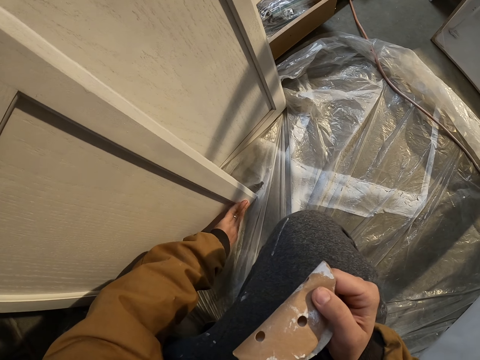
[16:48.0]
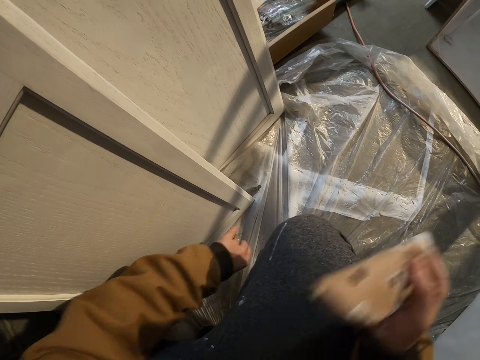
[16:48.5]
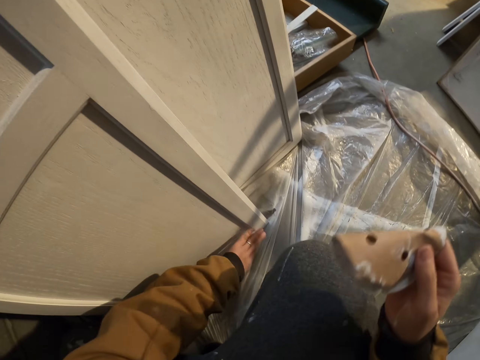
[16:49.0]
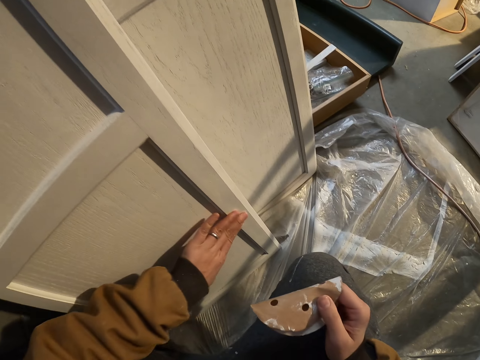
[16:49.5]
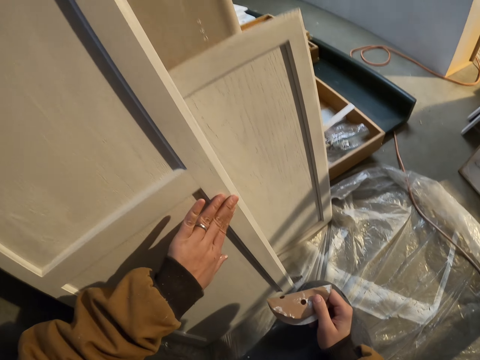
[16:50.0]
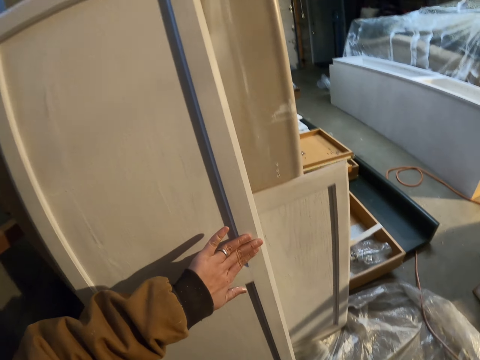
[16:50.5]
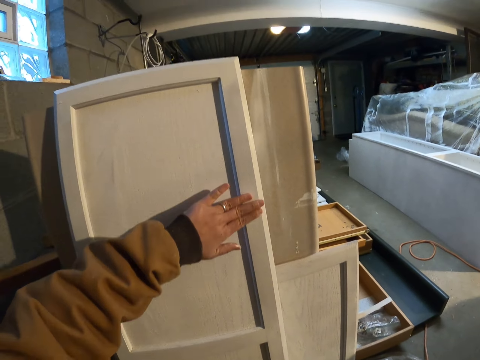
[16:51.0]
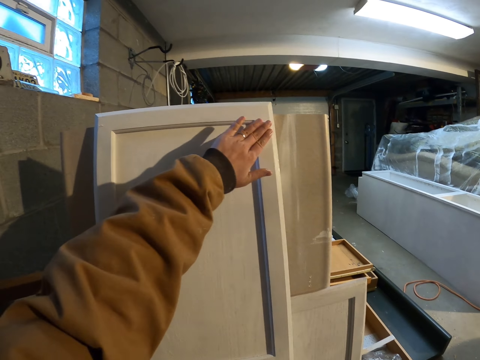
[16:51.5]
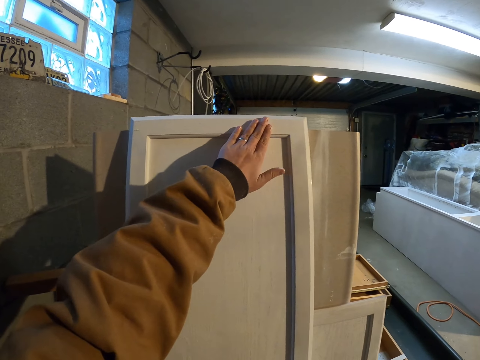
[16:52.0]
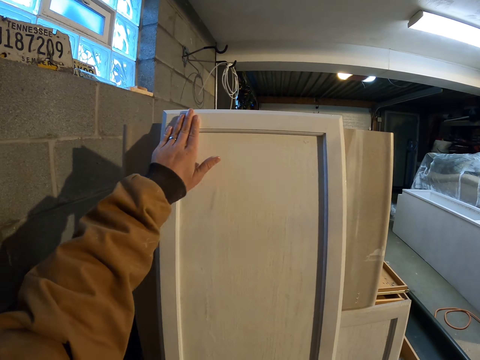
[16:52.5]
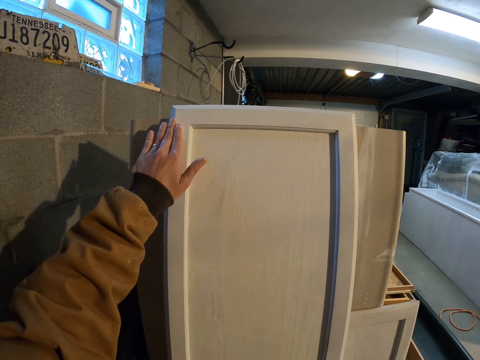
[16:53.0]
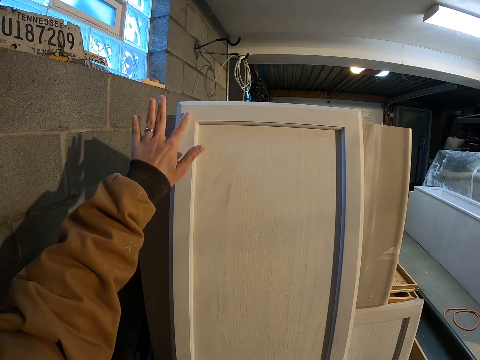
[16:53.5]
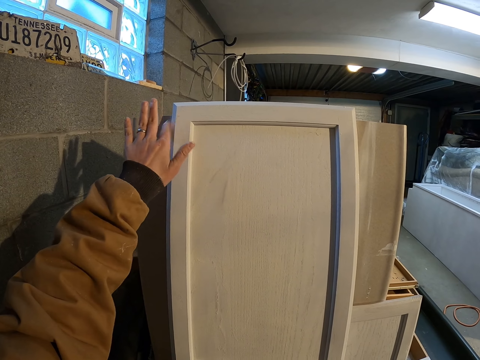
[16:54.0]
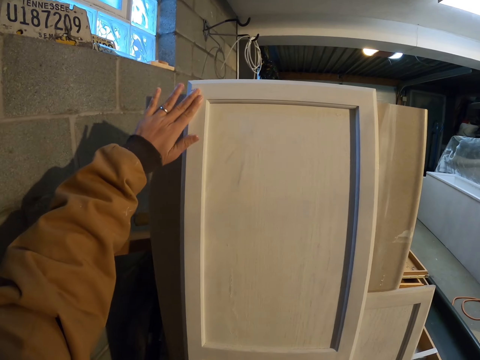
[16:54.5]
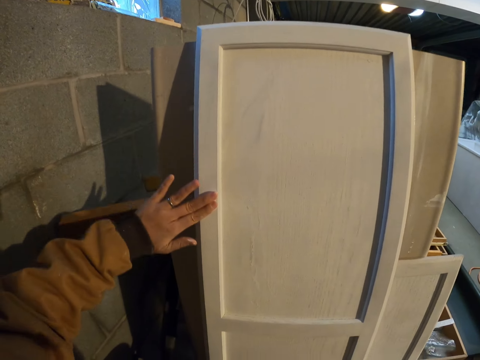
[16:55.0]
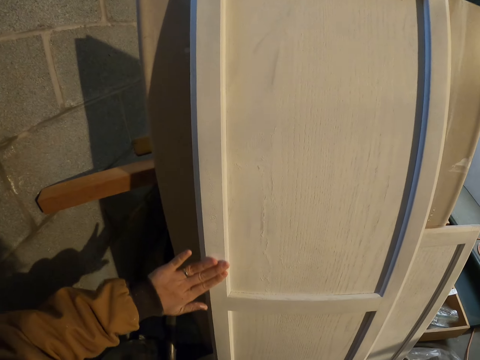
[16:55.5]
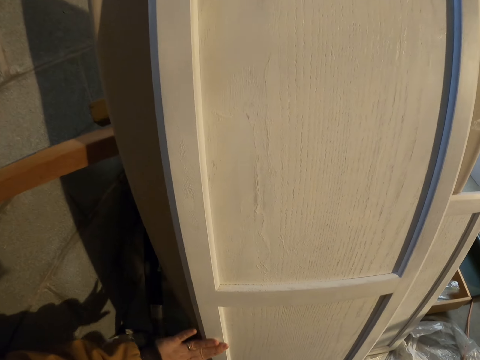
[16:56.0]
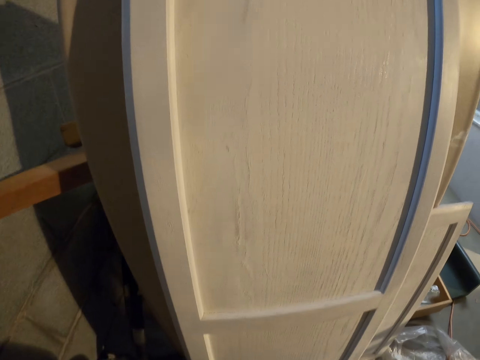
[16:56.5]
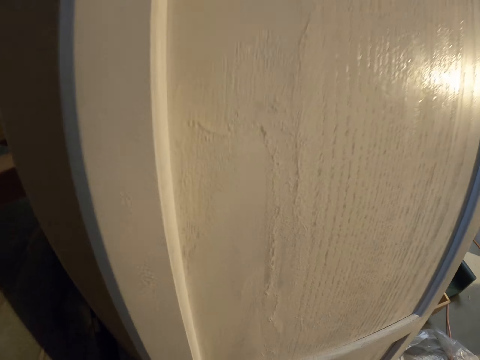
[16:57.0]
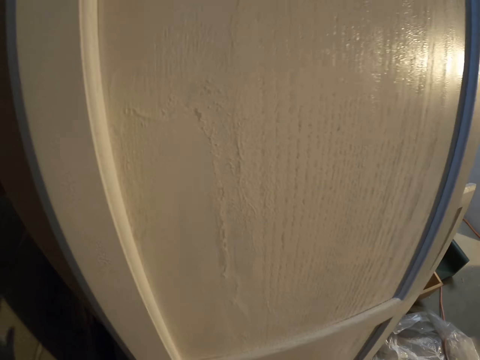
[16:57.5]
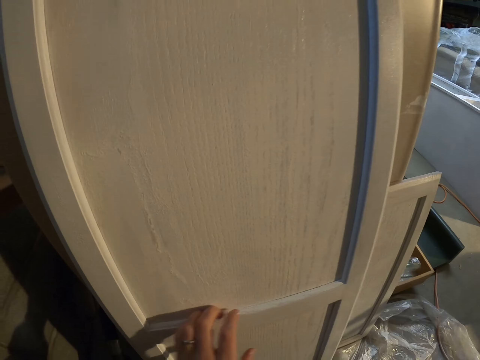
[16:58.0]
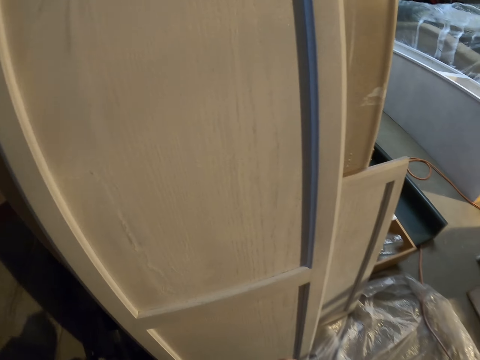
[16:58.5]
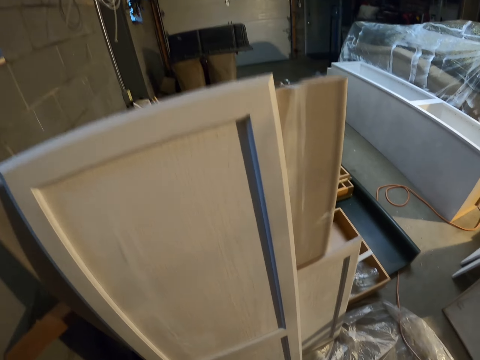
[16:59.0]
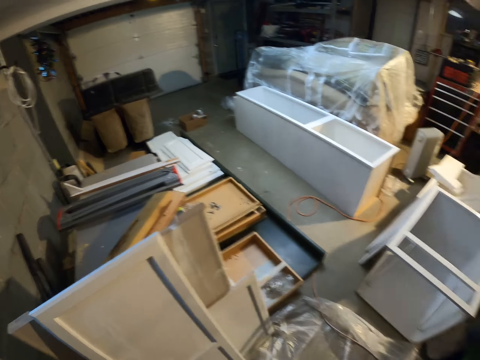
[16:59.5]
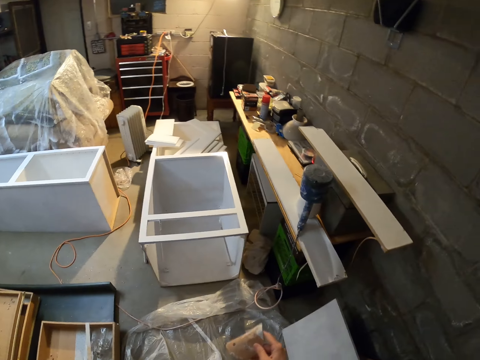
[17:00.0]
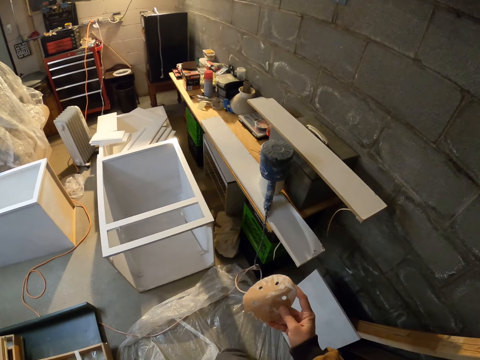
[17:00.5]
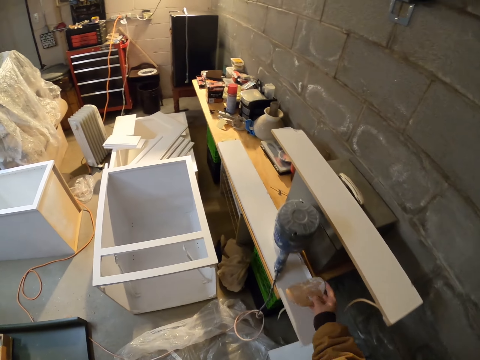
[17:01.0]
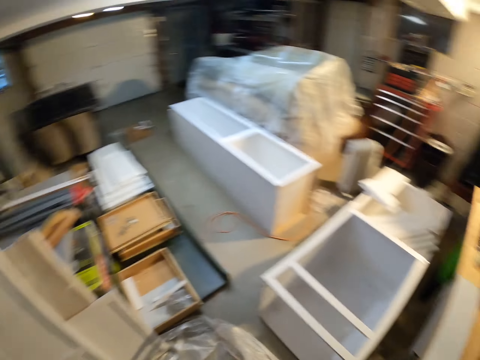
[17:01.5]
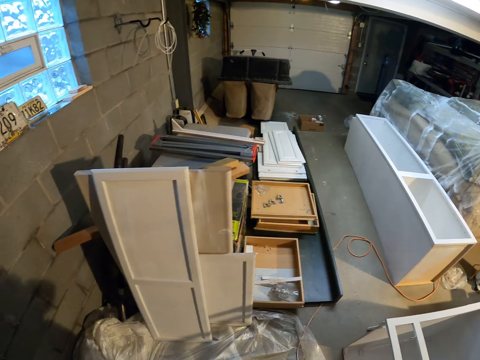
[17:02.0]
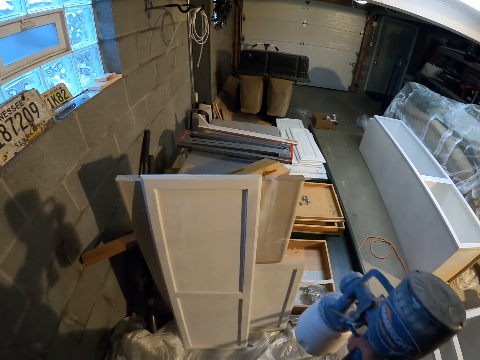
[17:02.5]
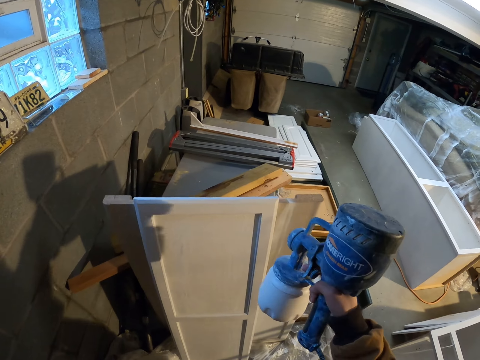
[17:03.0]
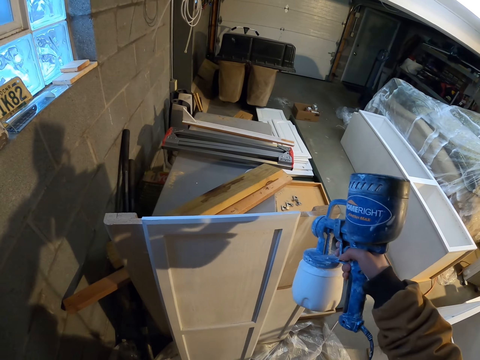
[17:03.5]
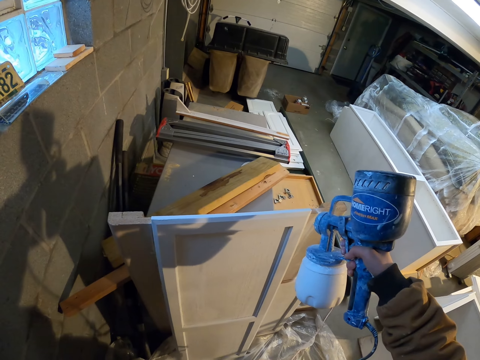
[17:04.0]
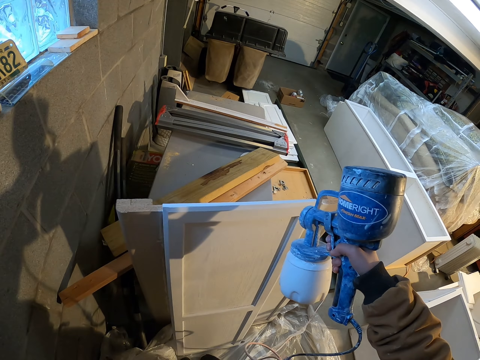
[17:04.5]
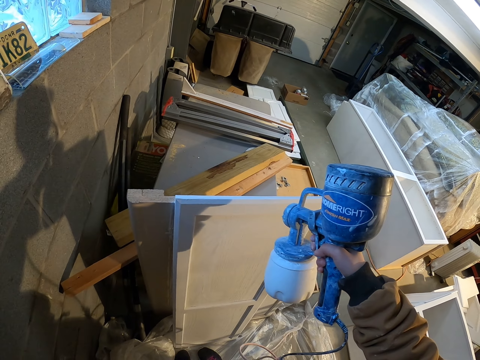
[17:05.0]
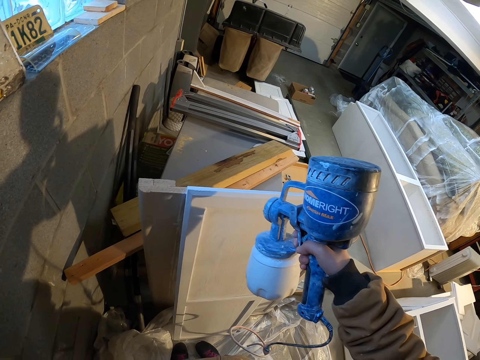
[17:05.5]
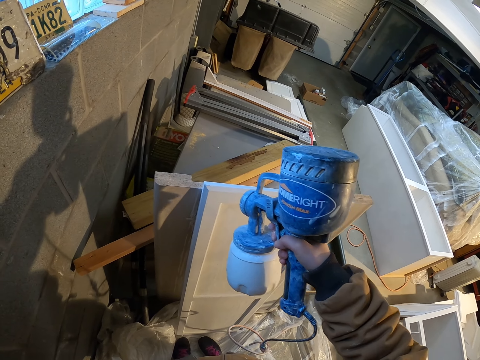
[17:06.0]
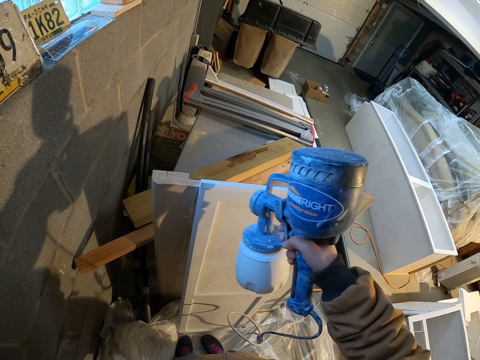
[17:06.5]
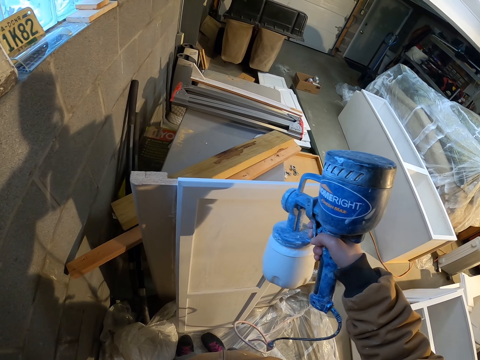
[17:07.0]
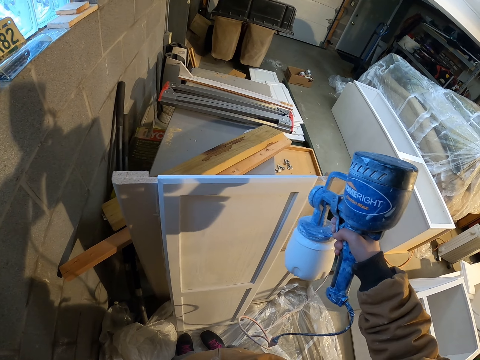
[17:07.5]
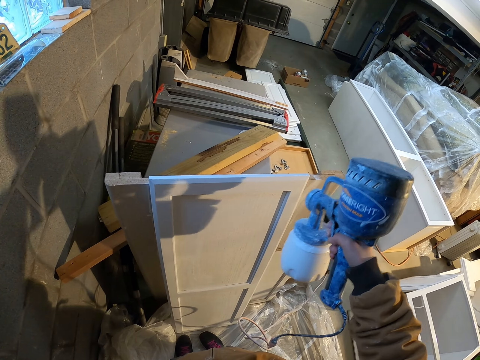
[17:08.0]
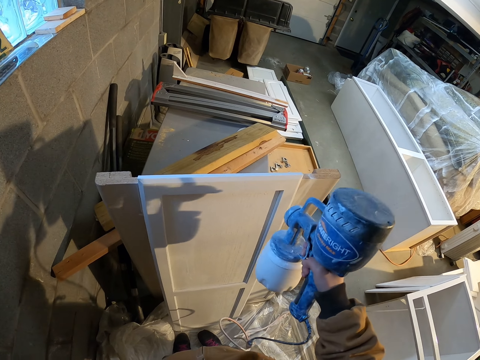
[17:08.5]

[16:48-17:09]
The camera wearer moves the paper. They wipe the board with the hand. They look around. They drop the paper. They place the paper on the timber. They pick up the paint sprayer. They spray the door with the paint sprayer.

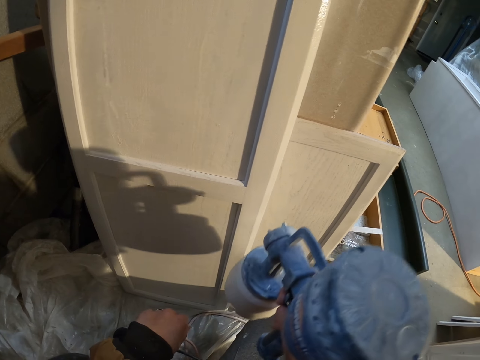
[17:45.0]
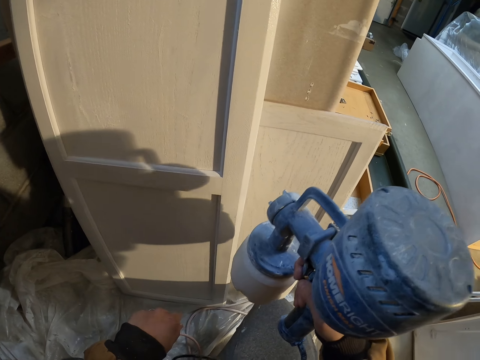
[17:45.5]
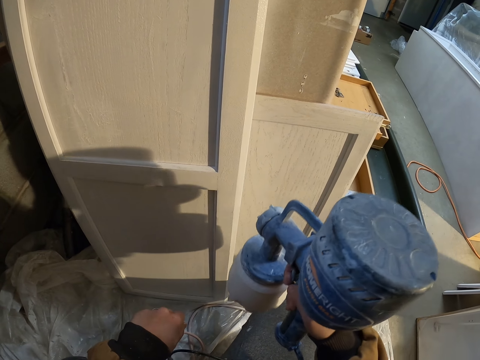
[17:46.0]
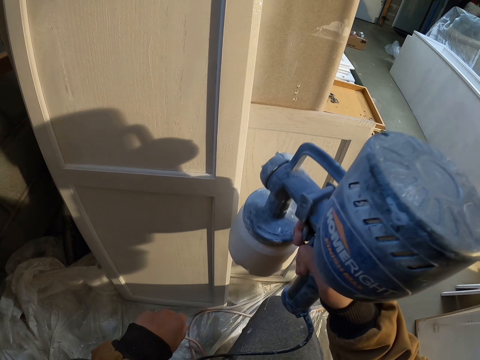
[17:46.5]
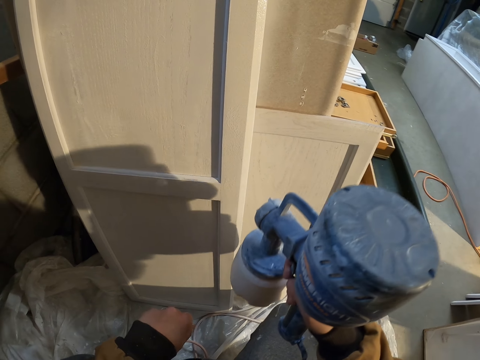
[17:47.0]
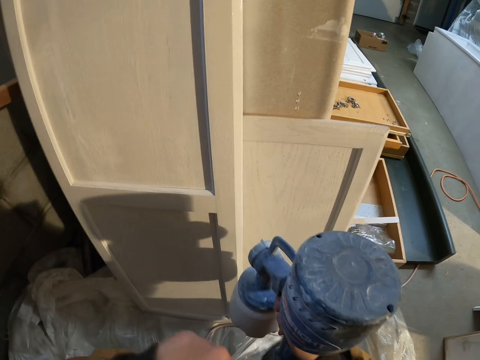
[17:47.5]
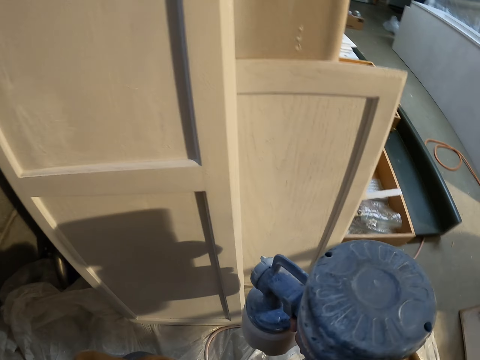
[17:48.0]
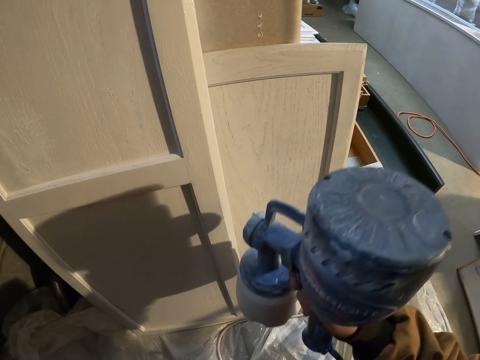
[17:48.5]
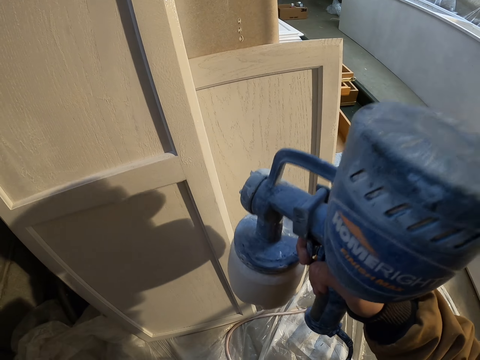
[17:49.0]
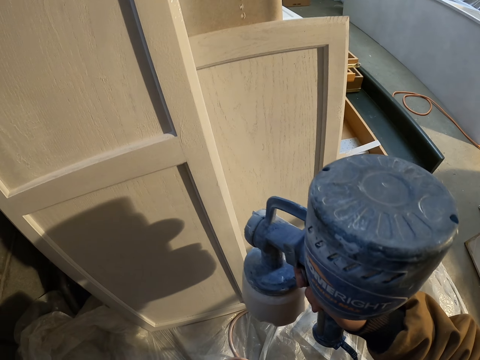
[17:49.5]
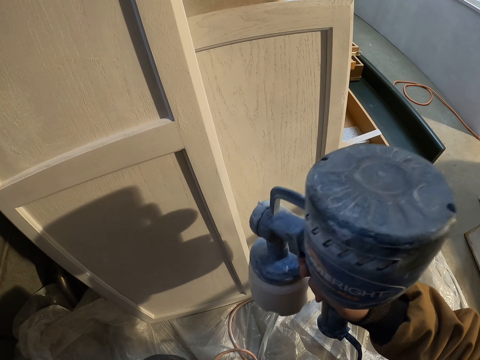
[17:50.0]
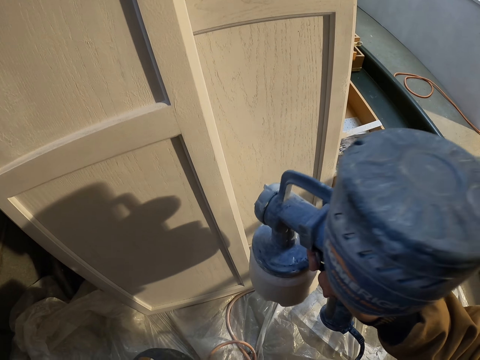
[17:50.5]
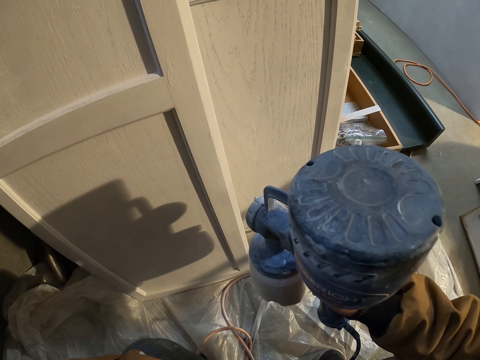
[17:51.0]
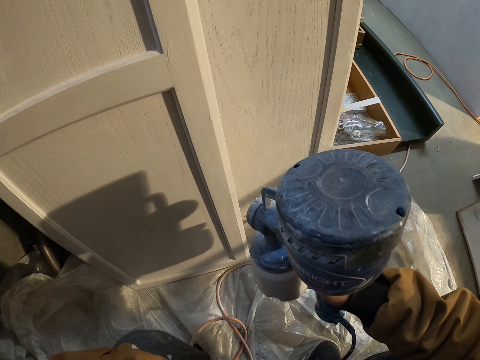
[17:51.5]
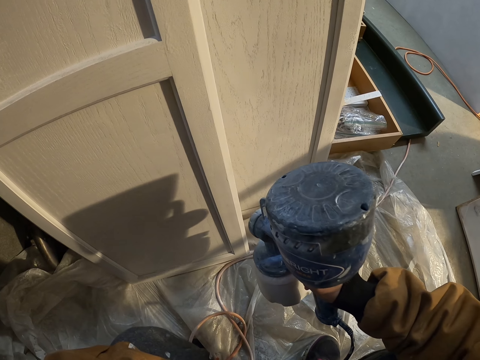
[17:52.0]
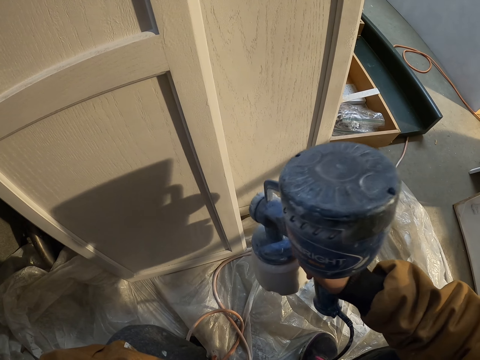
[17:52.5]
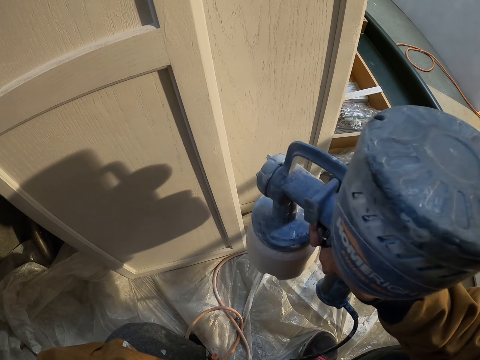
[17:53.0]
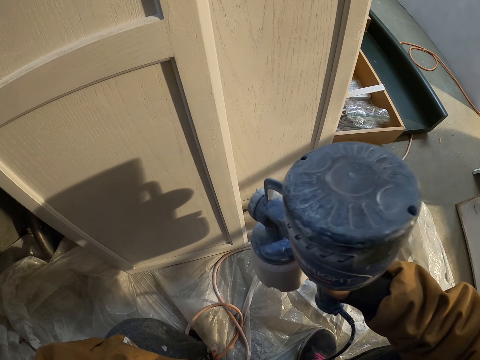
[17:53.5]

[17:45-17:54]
The camera wearer moves the hand. They spray the board.
